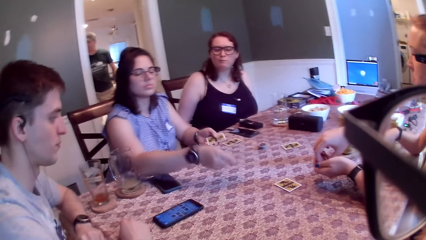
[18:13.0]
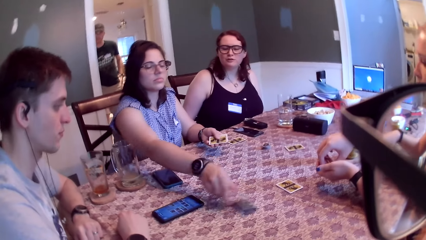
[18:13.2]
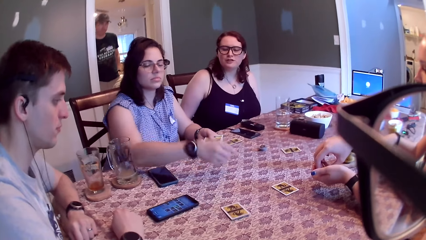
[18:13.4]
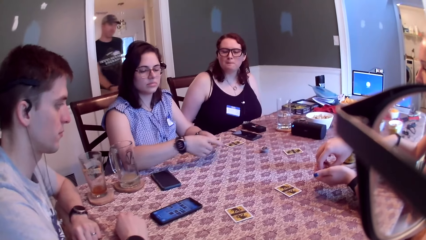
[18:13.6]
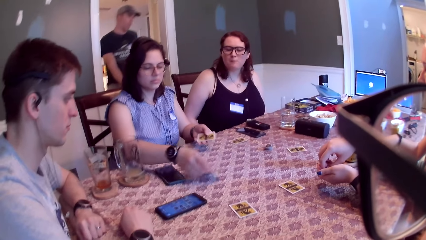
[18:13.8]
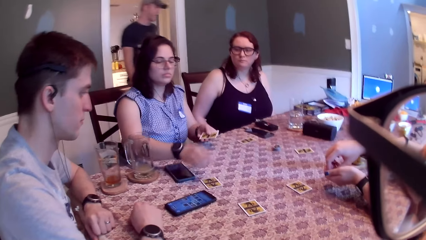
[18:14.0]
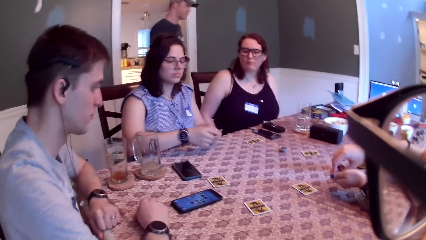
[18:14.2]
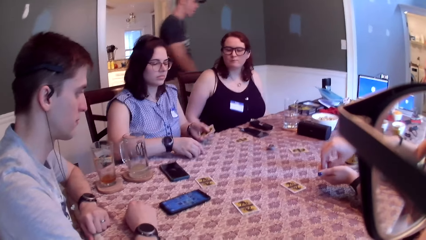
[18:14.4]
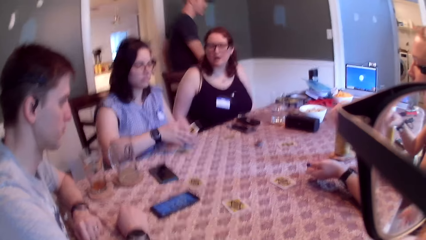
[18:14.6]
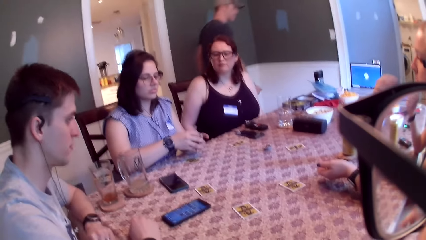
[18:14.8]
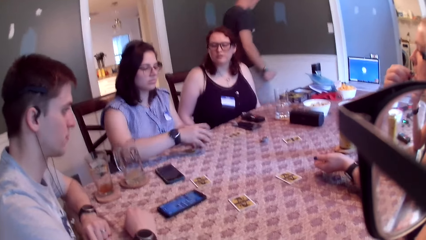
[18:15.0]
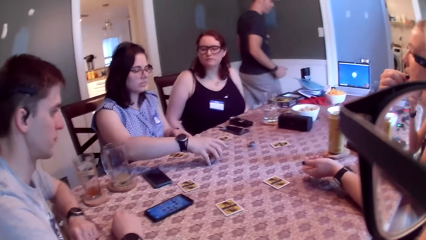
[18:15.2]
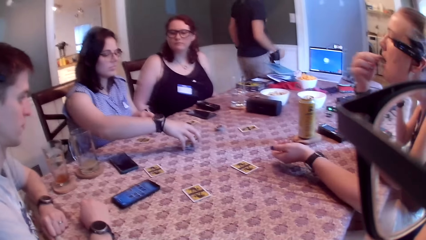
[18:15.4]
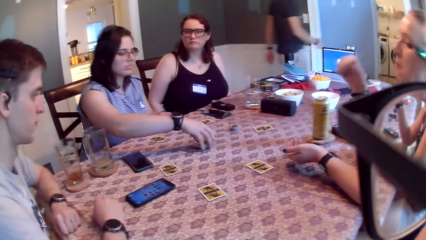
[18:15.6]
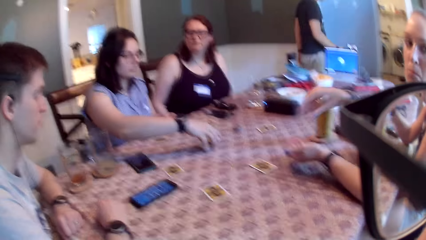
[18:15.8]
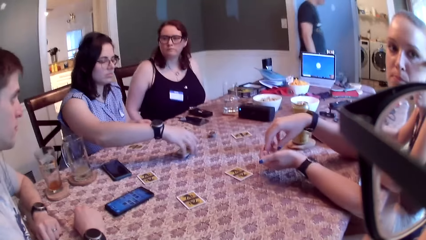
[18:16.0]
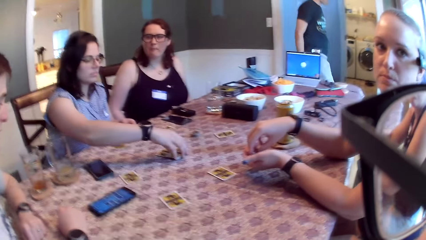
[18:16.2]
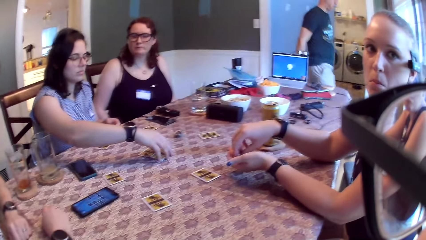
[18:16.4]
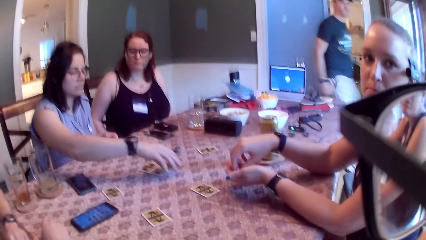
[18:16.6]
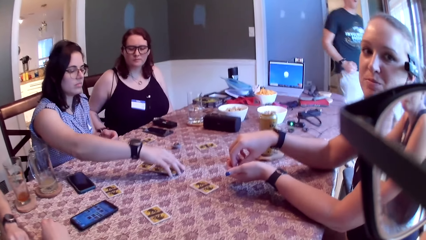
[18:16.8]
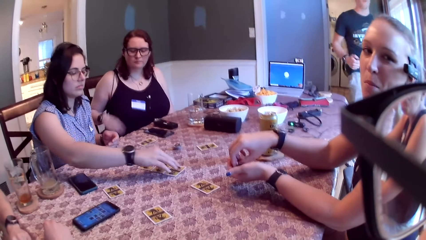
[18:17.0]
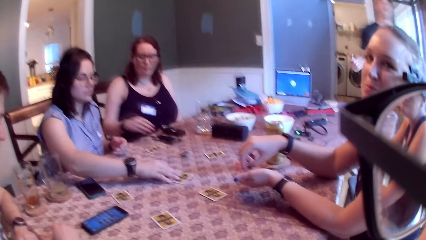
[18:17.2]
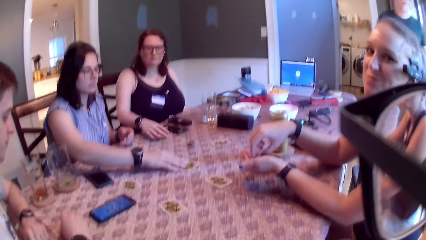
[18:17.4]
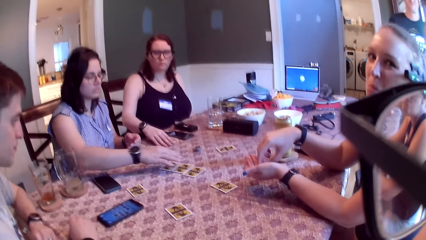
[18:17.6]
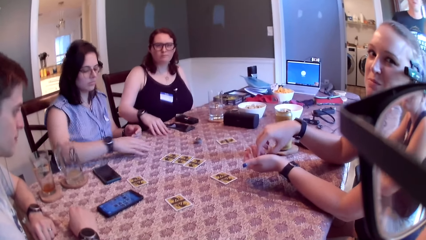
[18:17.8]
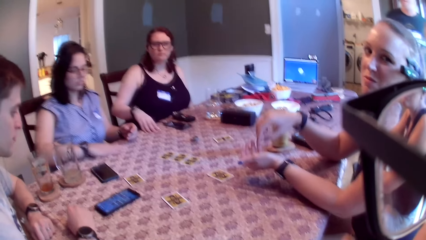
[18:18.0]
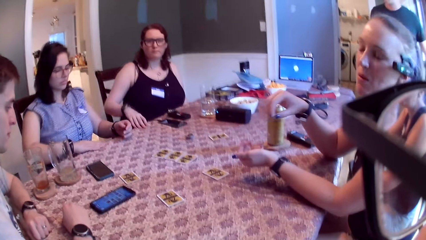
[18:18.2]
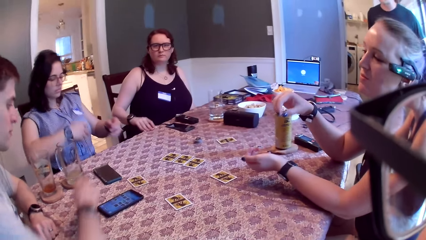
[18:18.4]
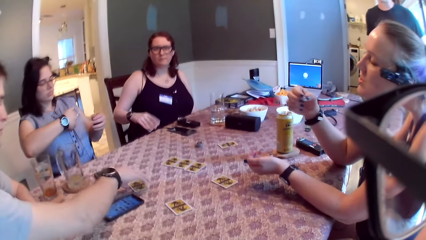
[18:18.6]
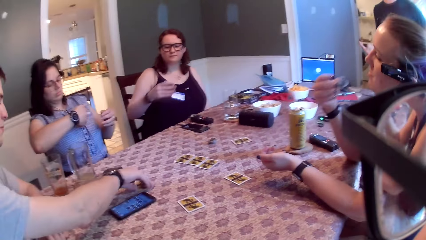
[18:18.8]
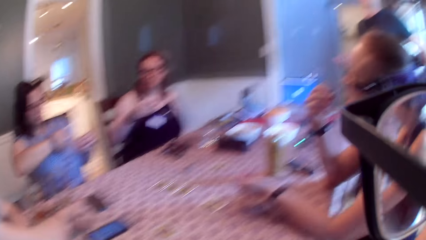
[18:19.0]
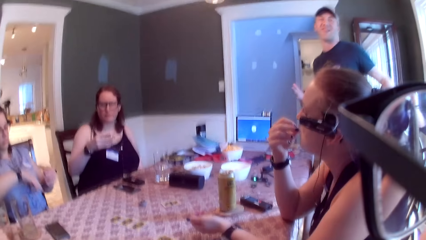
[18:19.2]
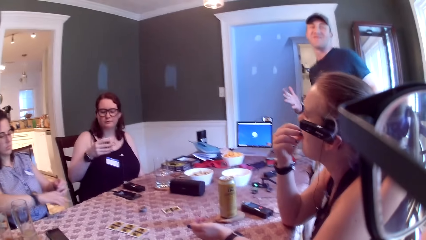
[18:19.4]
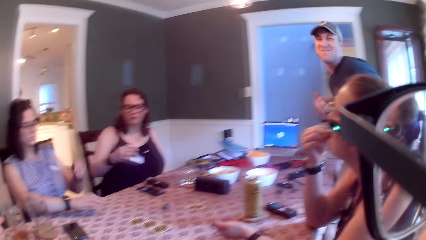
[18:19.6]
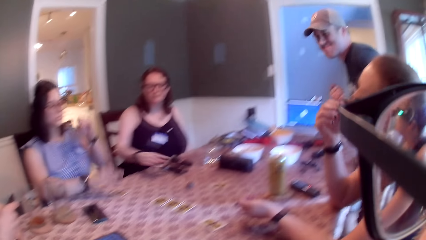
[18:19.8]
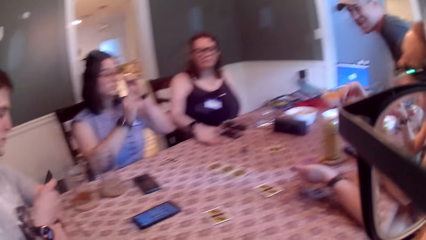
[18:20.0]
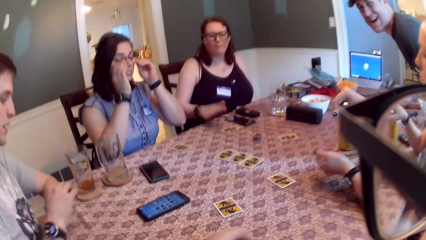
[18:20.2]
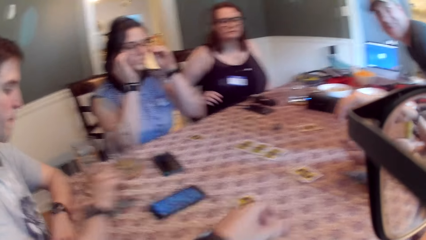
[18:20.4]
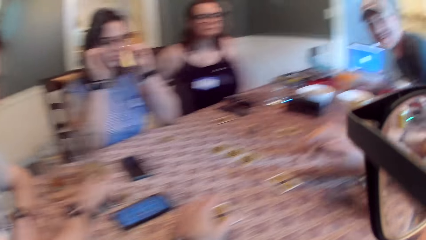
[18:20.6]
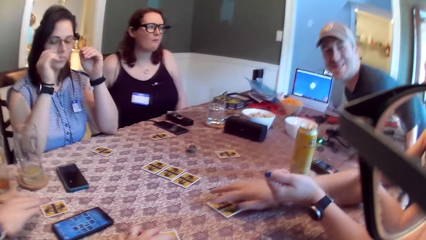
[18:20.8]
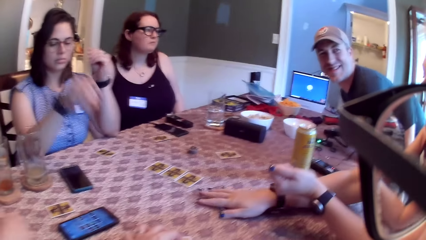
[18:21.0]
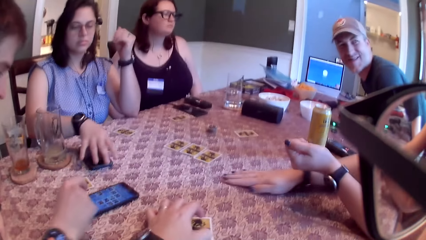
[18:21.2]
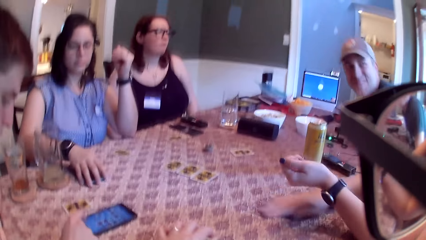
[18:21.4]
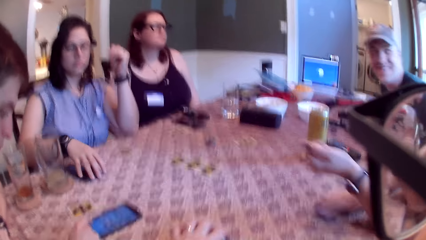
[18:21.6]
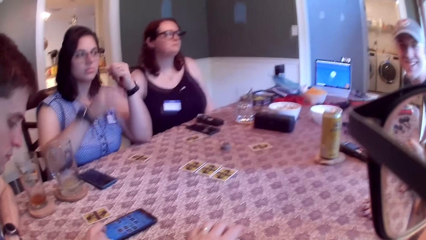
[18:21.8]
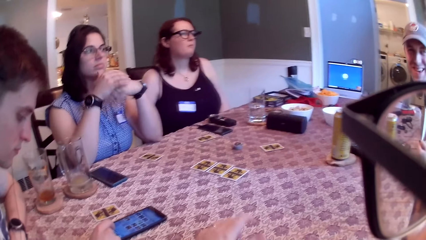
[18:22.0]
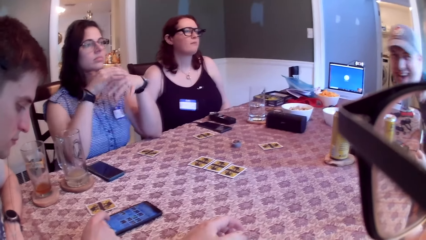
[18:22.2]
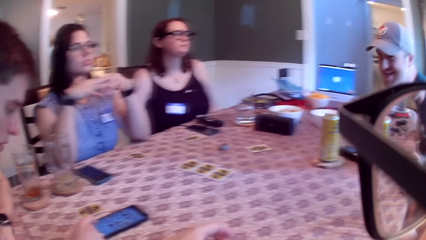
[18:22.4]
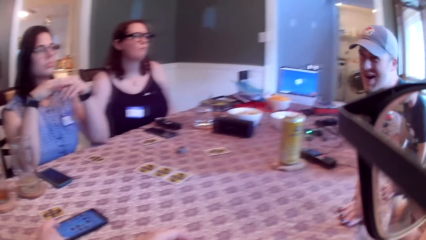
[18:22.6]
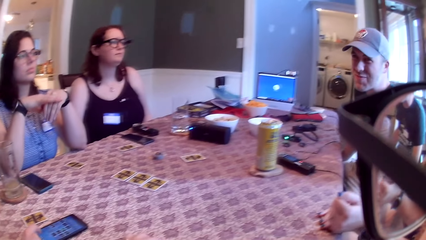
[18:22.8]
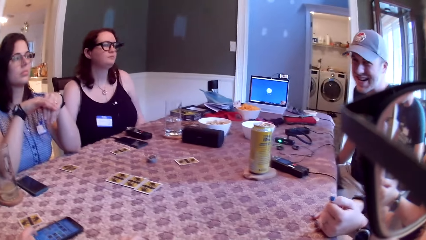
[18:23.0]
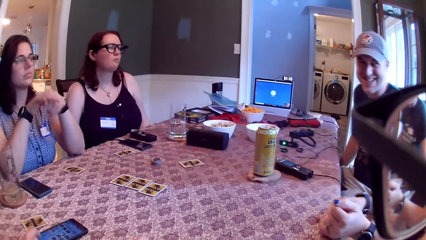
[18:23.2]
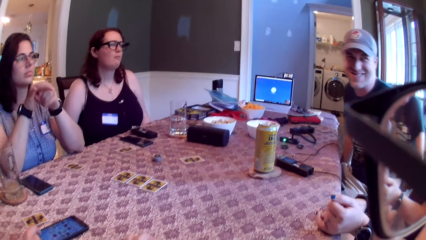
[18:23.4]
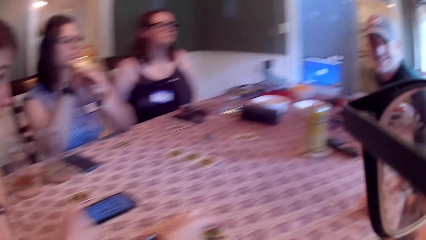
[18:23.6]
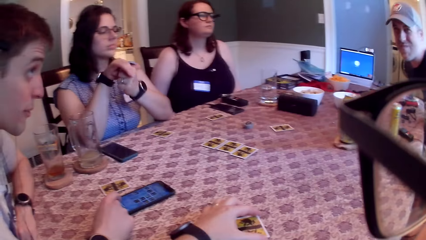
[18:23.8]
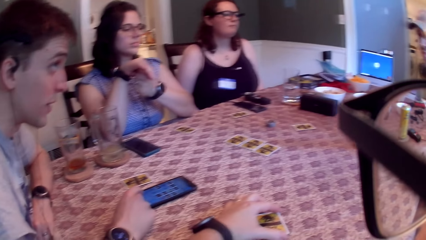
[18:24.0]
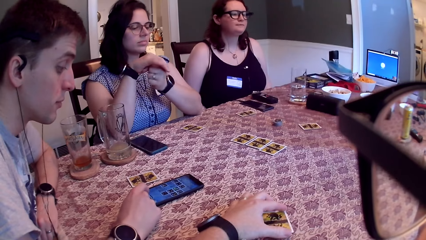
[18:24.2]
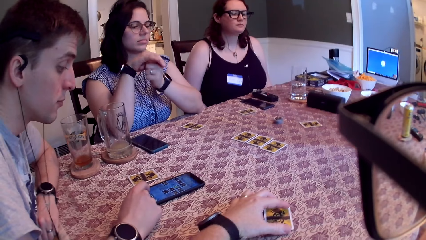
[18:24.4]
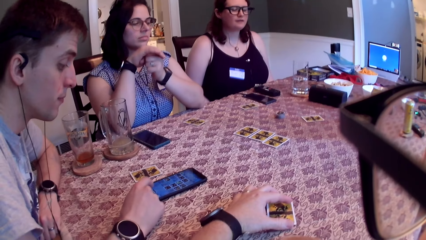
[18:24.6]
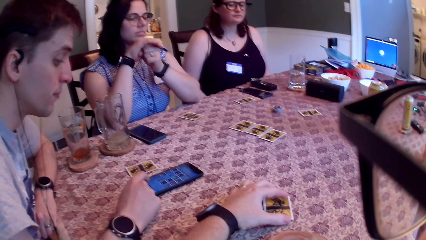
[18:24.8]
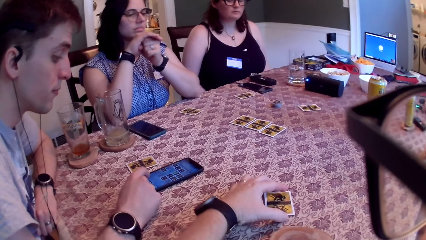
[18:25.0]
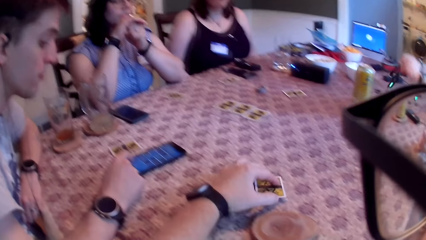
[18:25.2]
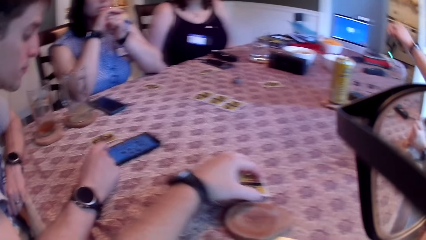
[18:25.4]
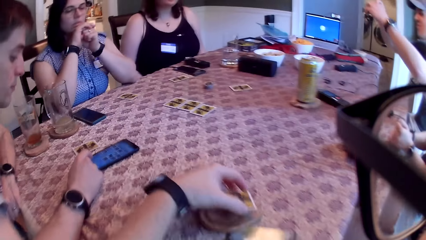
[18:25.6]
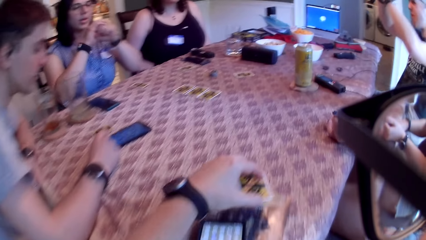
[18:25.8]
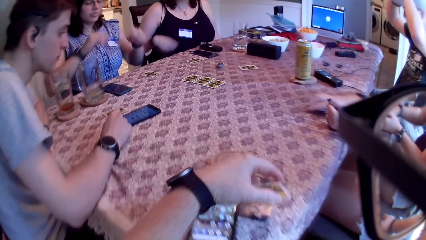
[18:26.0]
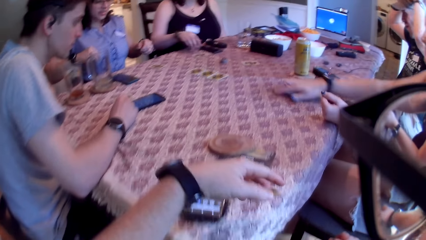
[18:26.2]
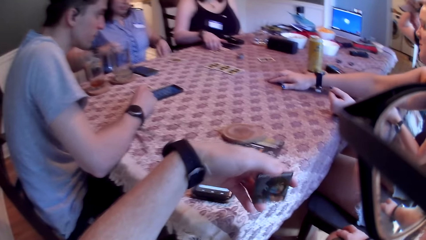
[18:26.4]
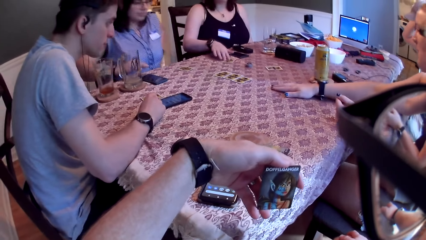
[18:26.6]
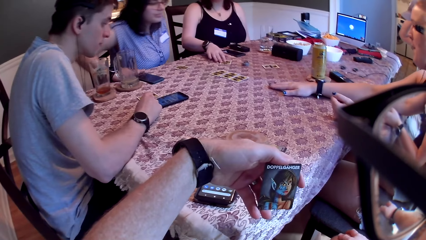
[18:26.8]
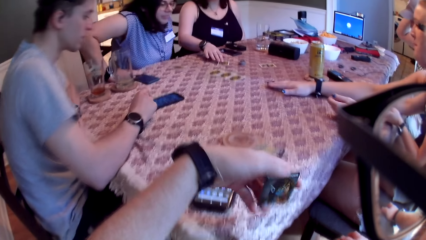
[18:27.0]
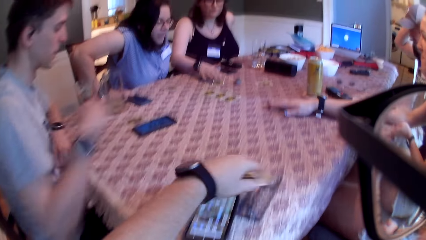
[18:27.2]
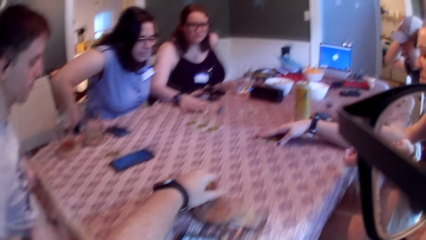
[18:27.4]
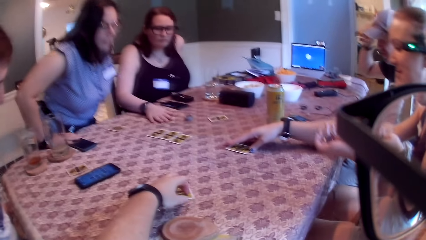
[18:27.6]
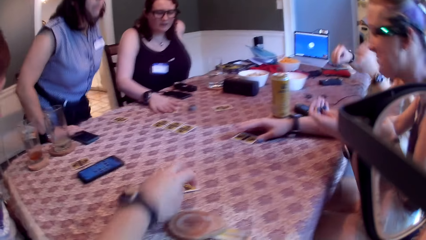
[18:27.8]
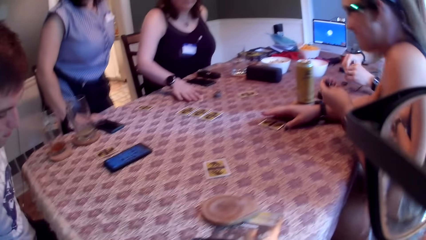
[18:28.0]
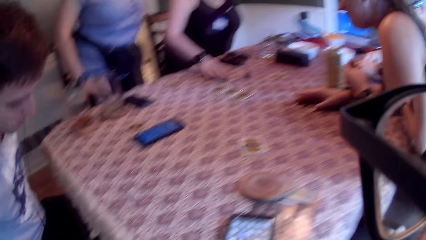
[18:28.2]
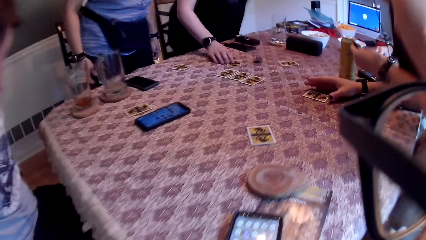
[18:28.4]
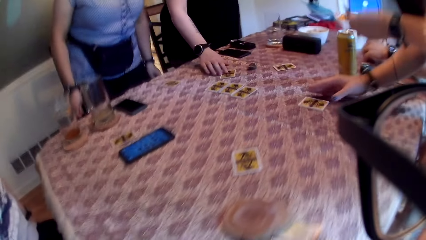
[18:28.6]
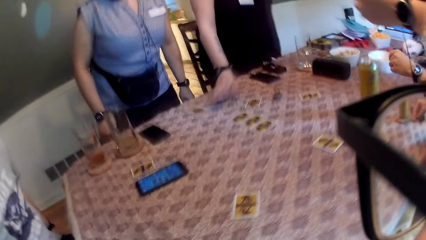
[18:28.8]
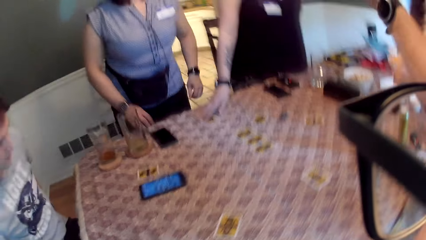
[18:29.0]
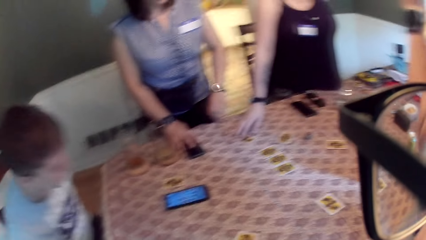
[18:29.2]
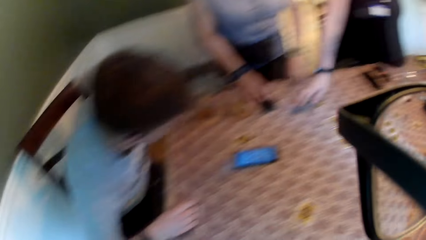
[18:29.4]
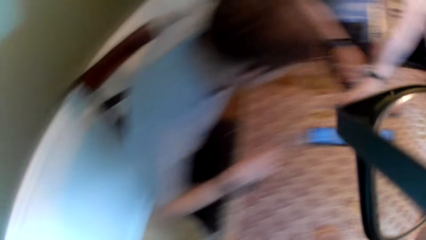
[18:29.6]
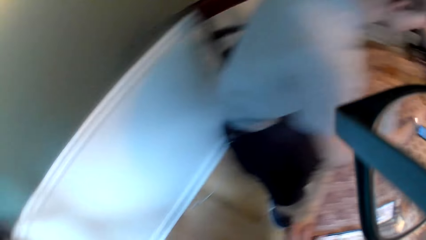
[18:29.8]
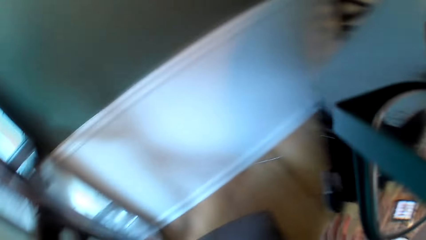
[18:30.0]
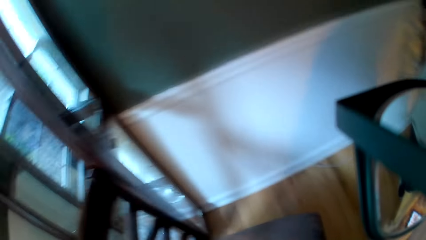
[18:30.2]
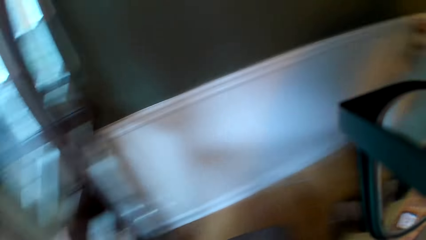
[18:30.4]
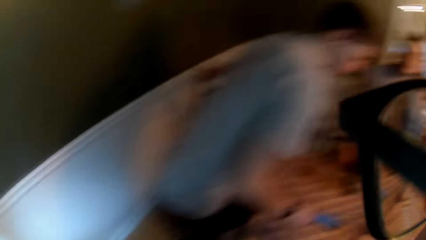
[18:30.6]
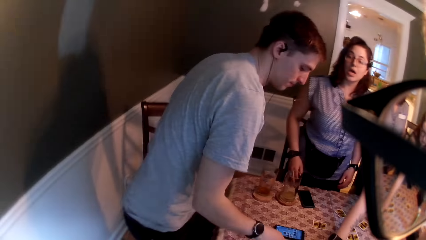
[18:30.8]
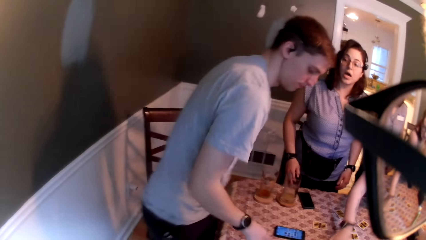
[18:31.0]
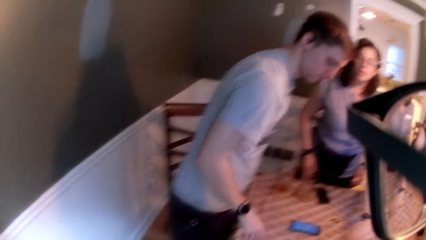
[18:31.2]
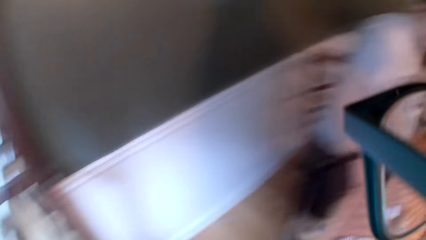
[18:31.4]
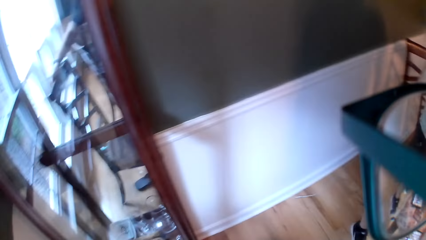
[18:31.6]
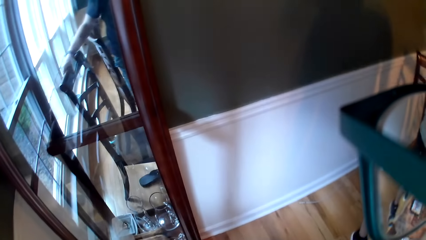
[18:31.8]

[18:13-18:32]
A man walks back into the dining room. A woman drops a card on the table for the camera wearer. The woman drops a card for another man. The camera wearer converses with another woman. The first woman drops a card for herself and collects the deck of cards from her left hand with her right hand. A third woman puts chips in her mouth with her right hand. The camera wearer speaks to a group of people on the table. A third man speaks to the camera wearer. A fourth woman picks up the card on the table with her right hand. A fifth woman picks up the card on the table with her right hand. The third man picks up the card on the table with his right hand. A fourth man speaks to the camera wearer. A man sits. A sixth woman picks up a card on the table with her right hand. The fifth woman places her right hand on a phone on the table. She removes her right hand from the phone on the table. The third man speaks to the fourth man. A man interacts with another man. The camera wearer picks up the card on the table with his left hand. The fourth man picks up his camera on the table with both hands. The fifth woman speaks to the group of people on the table. The camera wearer holds playing cards. The sixth woman places the card on the table with her left hand. The fourth woman pushes the card to the center on the table with her right hand. The camera wearer drops the card on the table with his left hand. The fifth woman stands from a chair. The fourth woman stands from a chair and touches the card on the table with her right hand. The fifth woman touches her phone on the table with her right hand. The third man stands from a chair. The fifth woman speaks to the third man. The camera wearer looks around.
